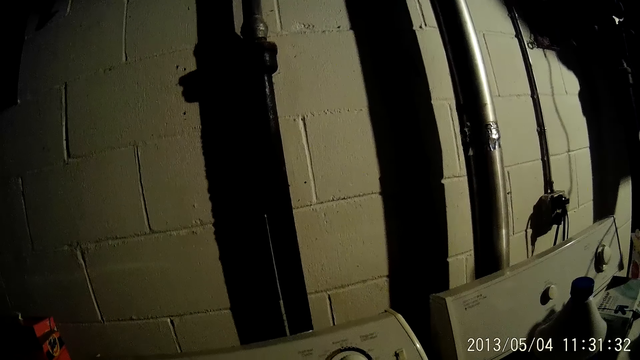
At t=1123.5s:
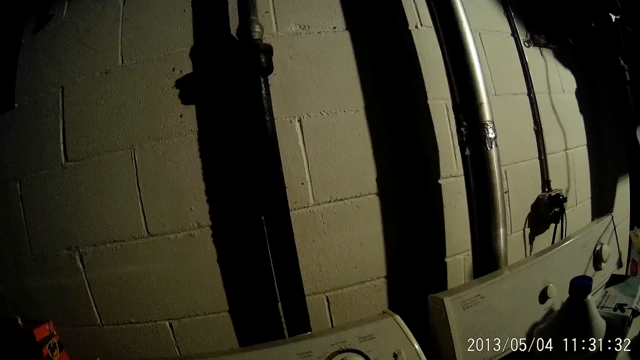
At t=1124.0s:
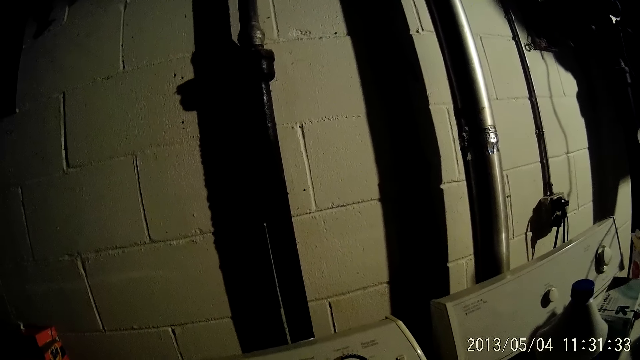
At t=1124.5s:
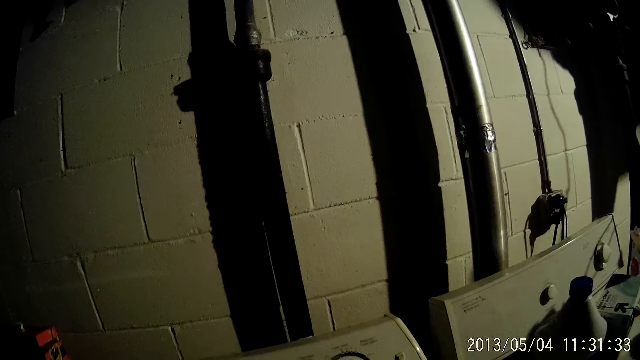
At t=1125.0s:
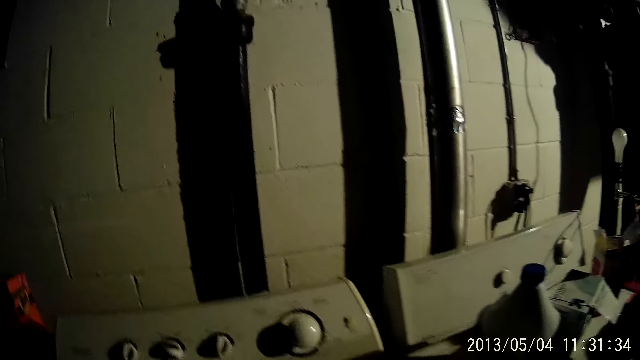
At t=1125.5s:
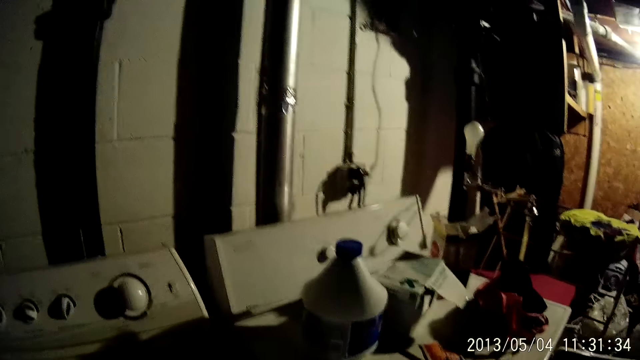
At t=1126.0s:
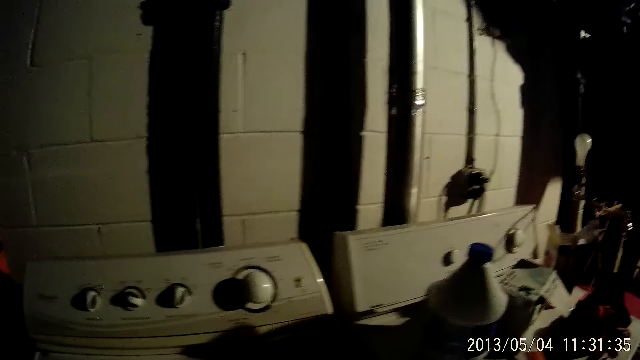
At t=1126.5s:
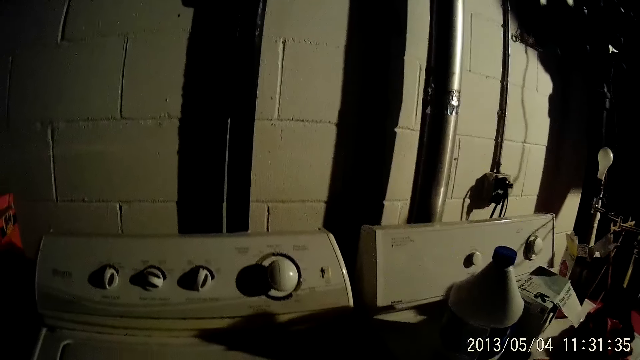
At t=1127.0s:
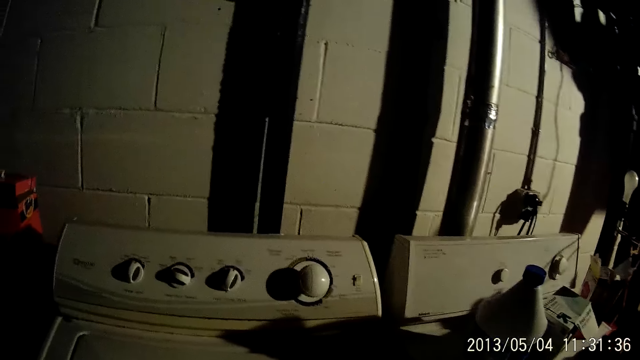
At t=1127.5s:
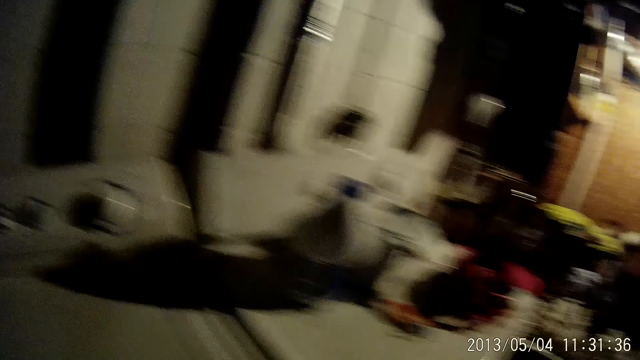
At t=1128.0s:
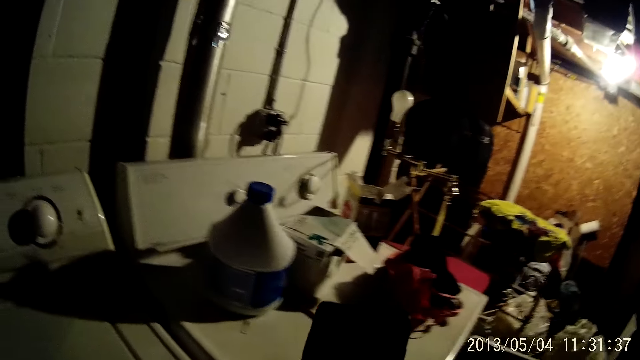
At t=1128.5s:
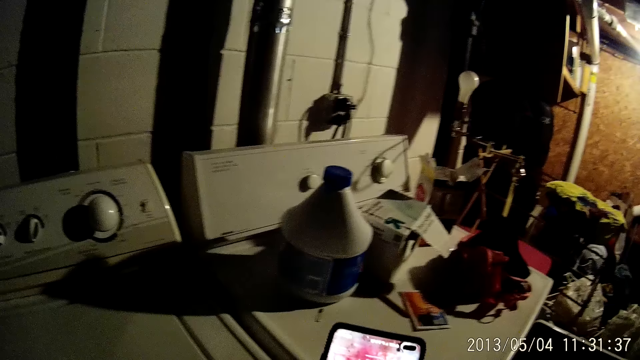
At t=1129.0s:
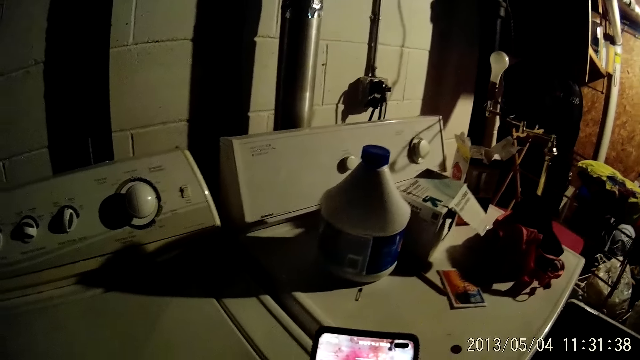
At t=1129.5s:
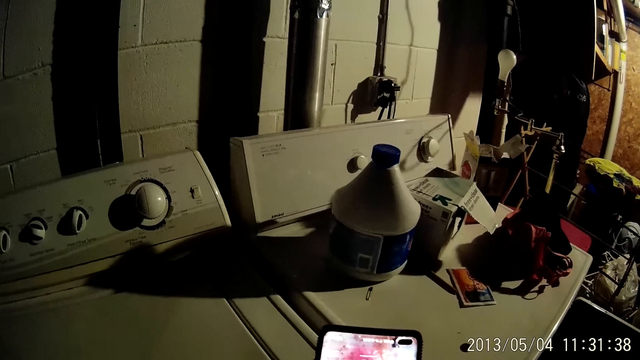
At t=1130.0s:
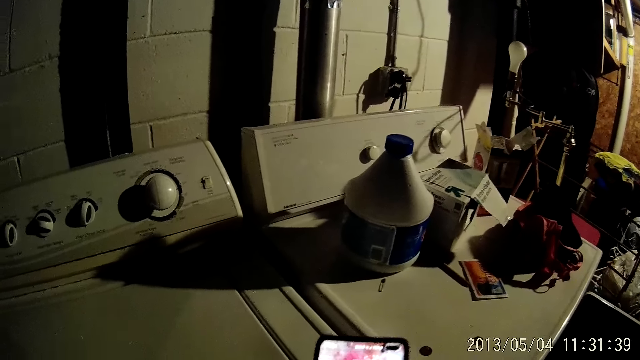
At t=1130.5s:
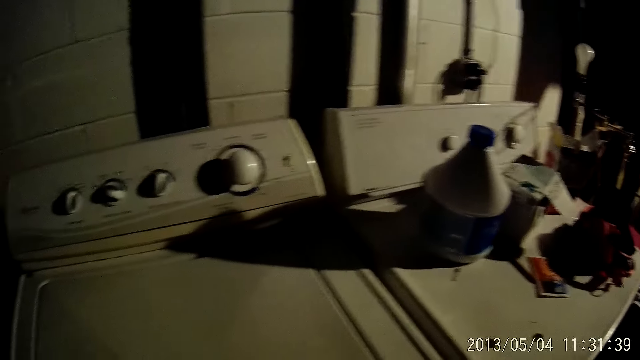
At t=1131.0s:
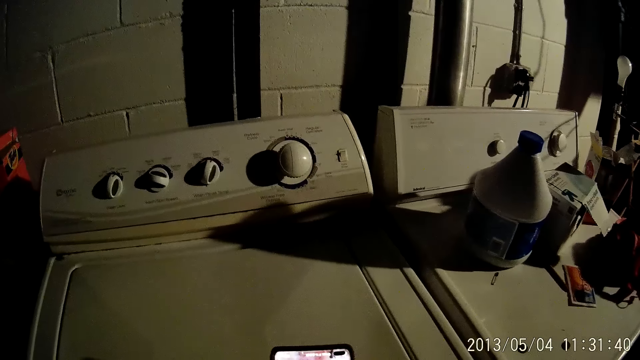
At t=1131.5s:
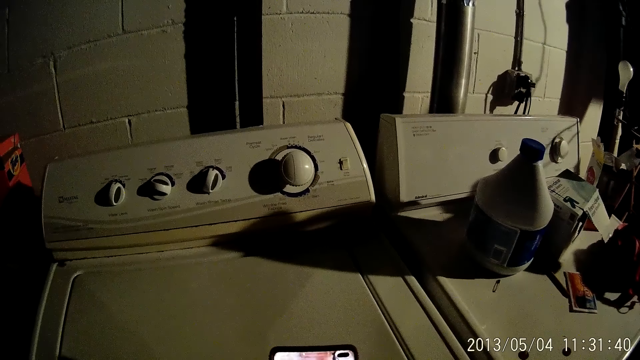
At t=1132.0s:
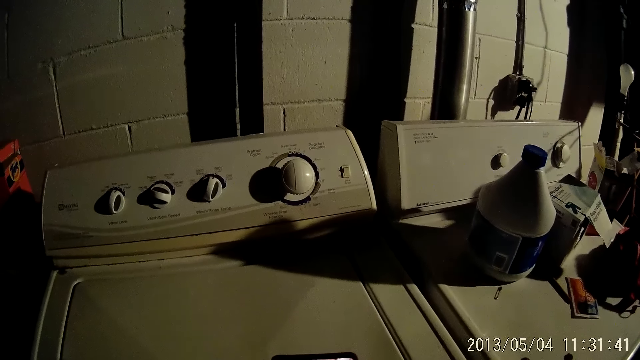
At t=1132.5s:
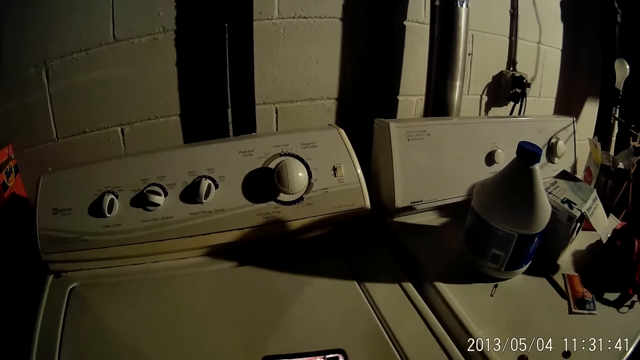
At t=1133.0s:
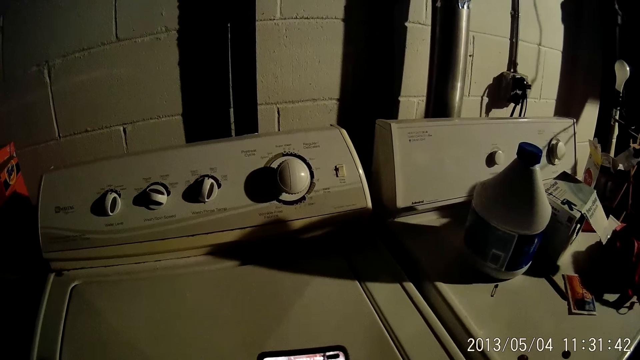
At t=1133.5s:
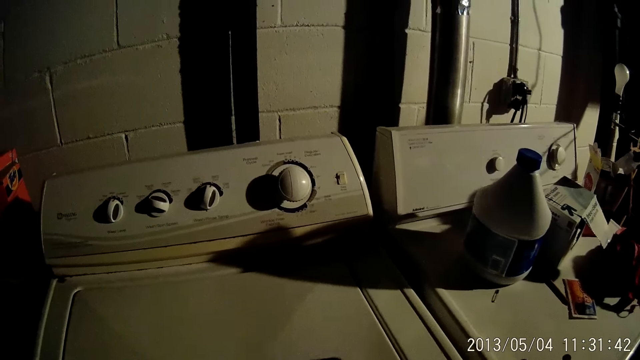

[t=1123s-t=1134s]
The camera wearer operates her phone with both hands.

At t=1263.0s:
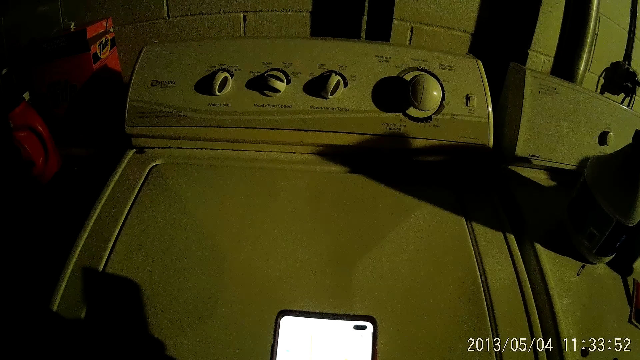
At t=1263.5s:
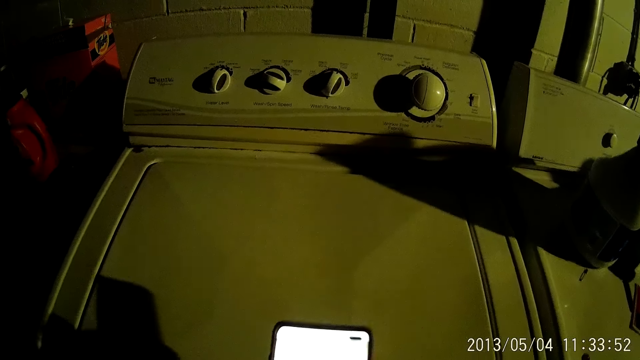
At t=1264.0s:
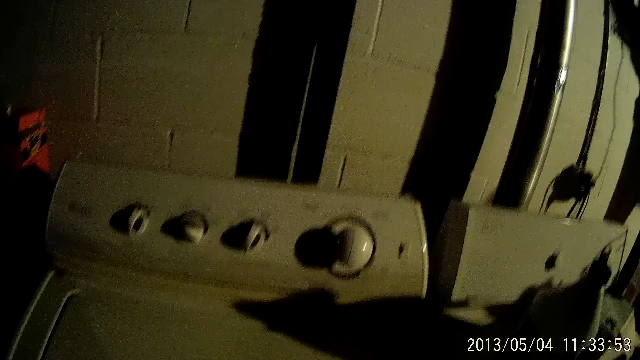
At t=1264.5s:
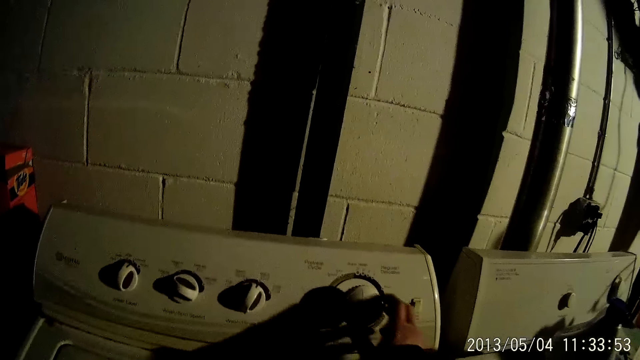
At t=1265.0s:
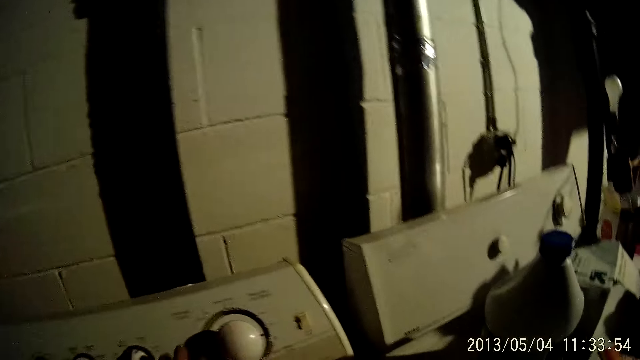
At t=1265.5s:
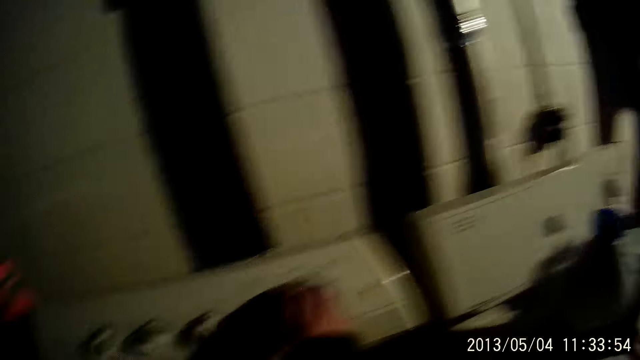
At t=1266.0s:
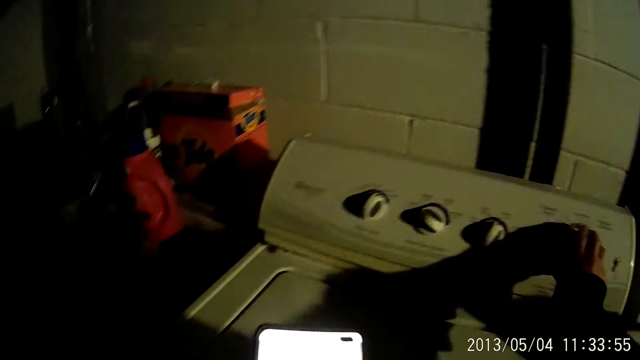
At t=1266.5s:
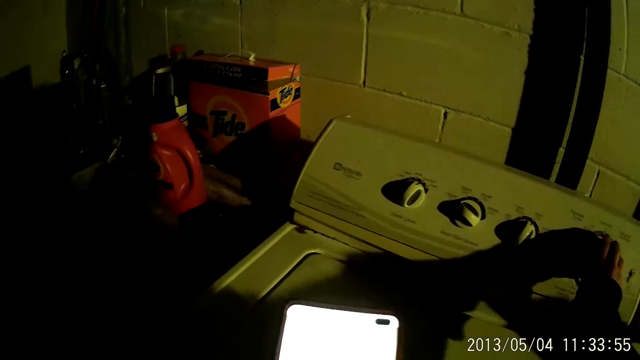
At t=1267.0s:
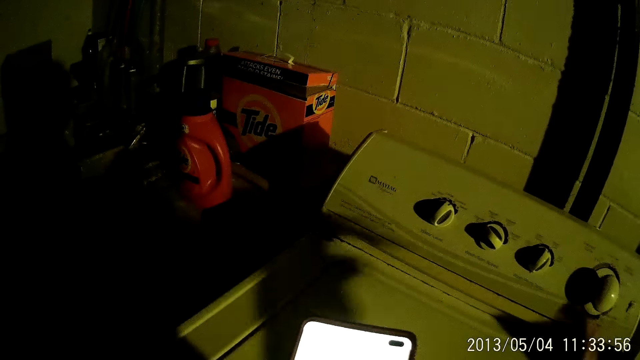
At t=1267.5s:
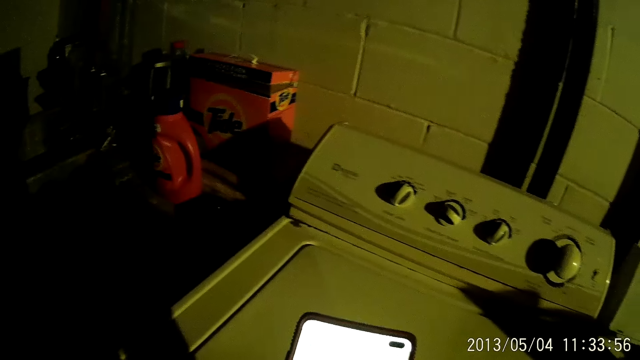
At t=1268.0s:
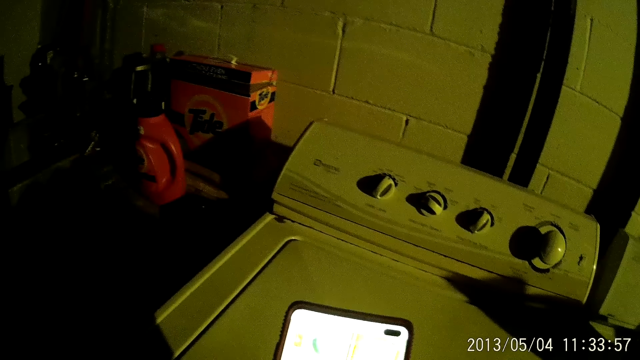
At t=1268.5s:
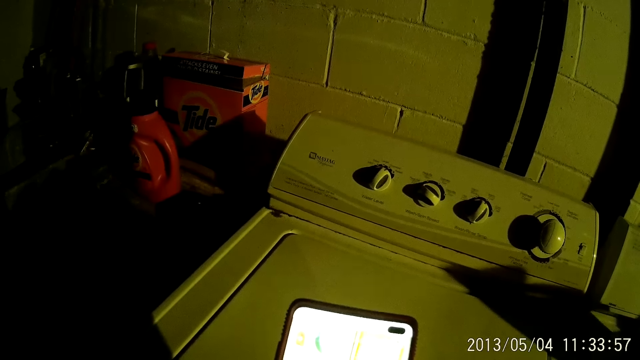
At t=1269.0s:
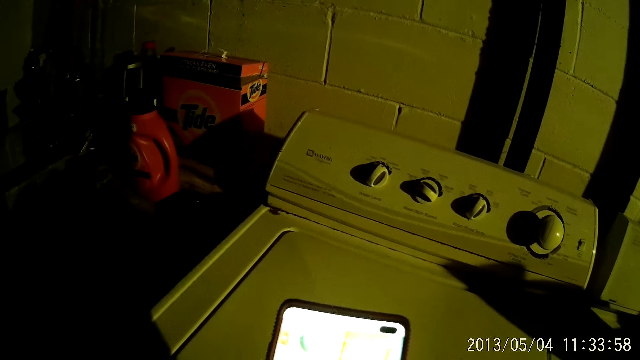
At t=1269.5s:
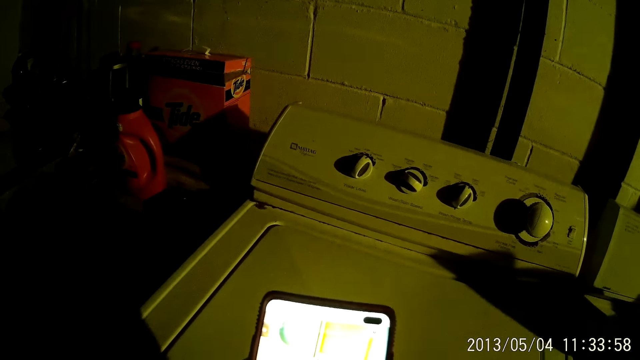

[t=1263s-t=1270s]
The camera wearer regulates the washing machine with her right hand.
